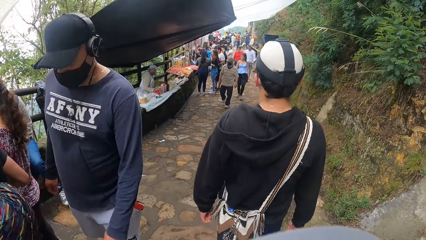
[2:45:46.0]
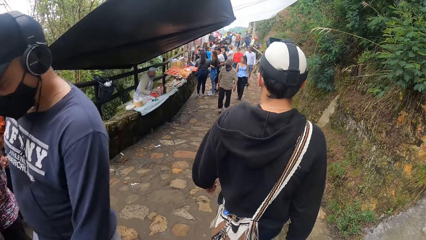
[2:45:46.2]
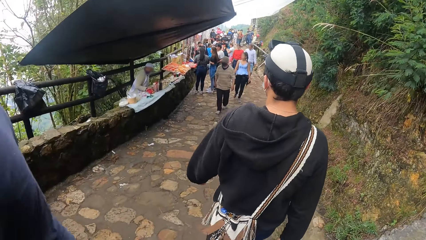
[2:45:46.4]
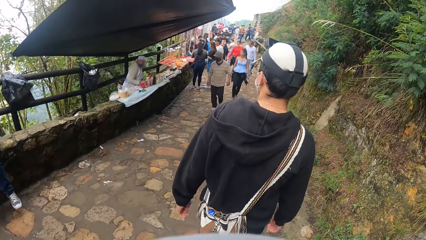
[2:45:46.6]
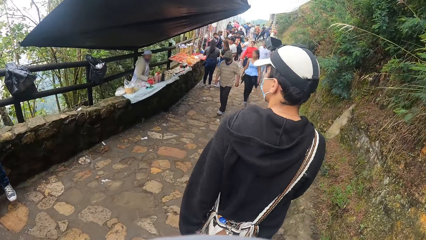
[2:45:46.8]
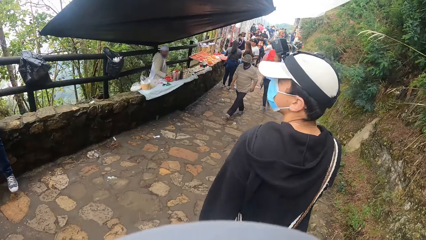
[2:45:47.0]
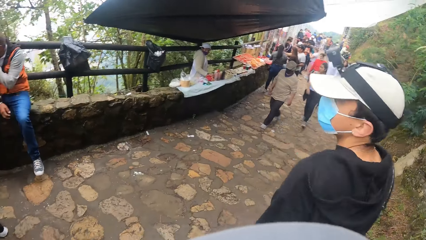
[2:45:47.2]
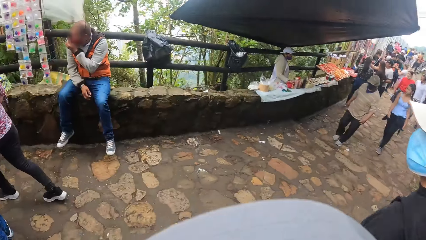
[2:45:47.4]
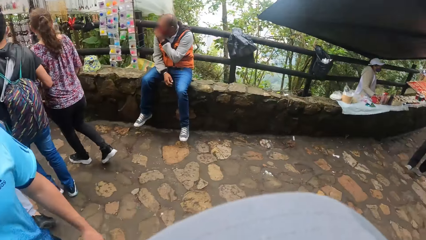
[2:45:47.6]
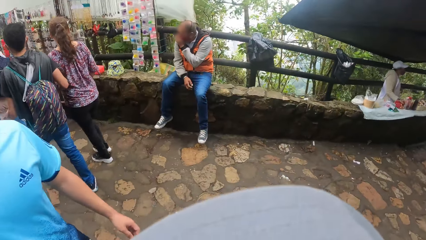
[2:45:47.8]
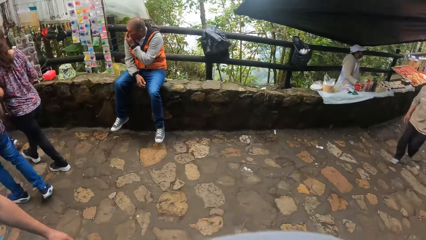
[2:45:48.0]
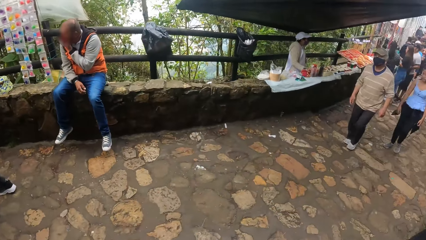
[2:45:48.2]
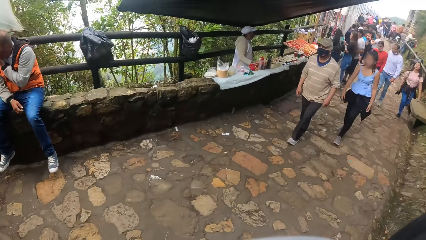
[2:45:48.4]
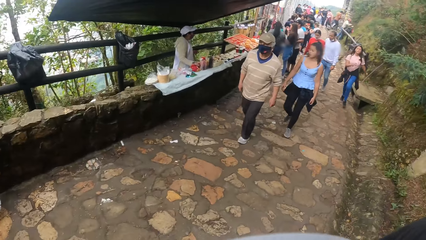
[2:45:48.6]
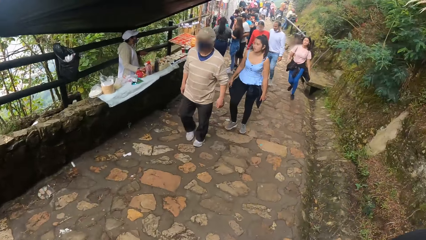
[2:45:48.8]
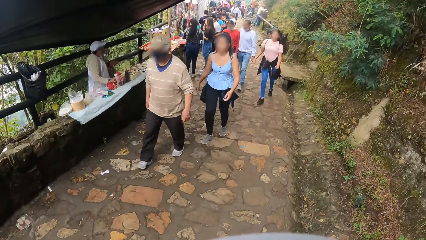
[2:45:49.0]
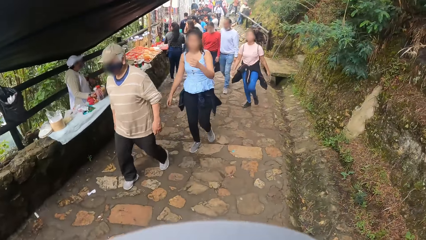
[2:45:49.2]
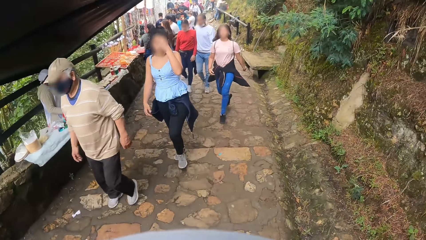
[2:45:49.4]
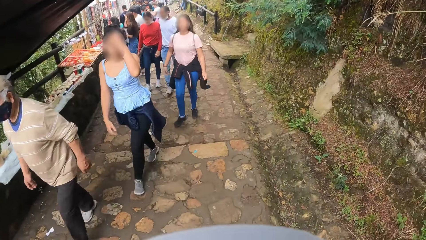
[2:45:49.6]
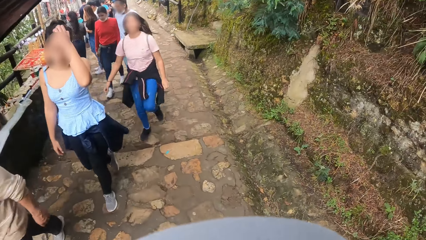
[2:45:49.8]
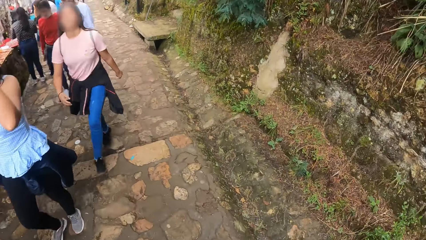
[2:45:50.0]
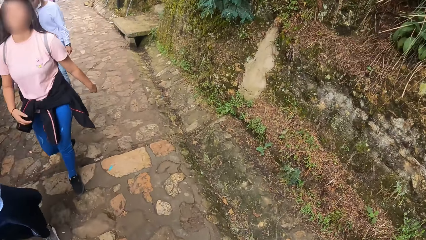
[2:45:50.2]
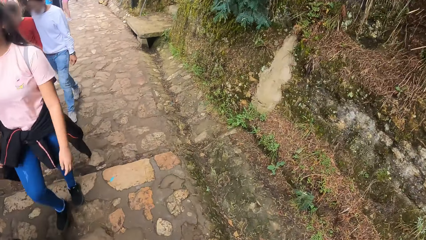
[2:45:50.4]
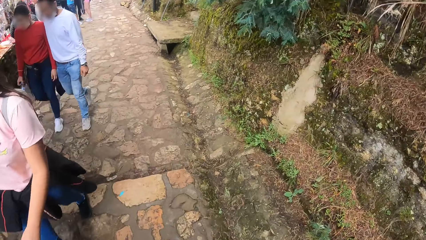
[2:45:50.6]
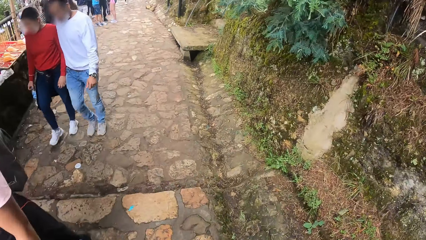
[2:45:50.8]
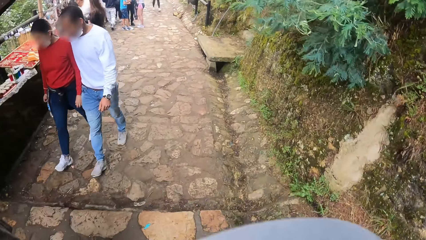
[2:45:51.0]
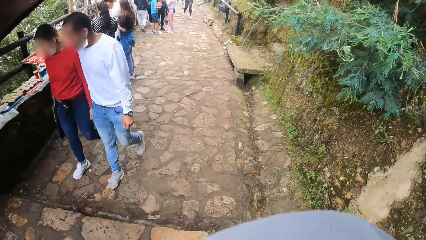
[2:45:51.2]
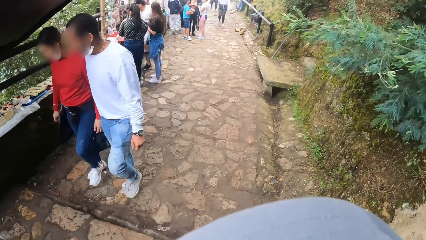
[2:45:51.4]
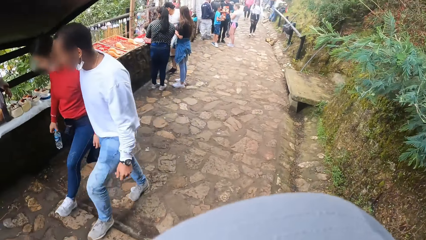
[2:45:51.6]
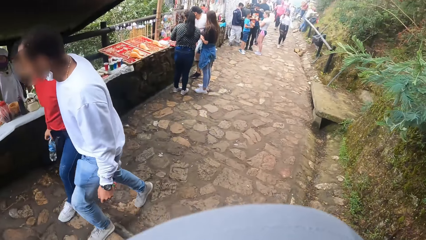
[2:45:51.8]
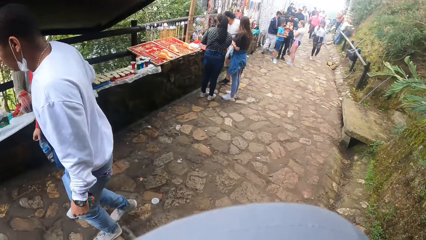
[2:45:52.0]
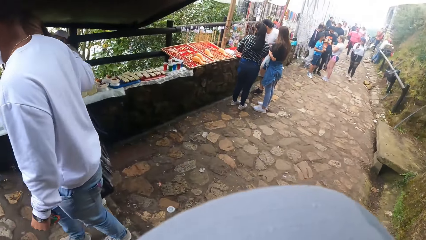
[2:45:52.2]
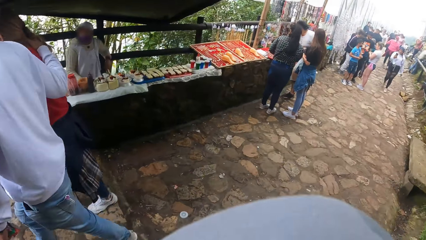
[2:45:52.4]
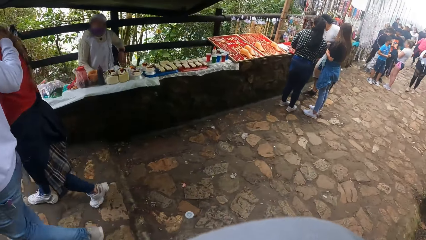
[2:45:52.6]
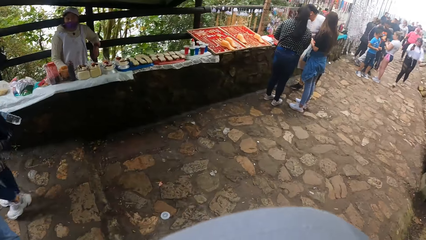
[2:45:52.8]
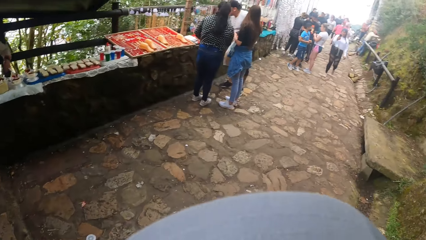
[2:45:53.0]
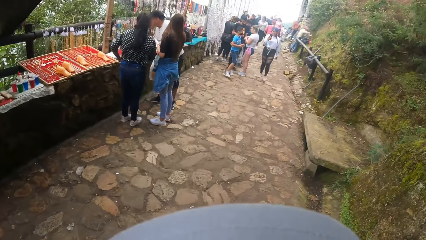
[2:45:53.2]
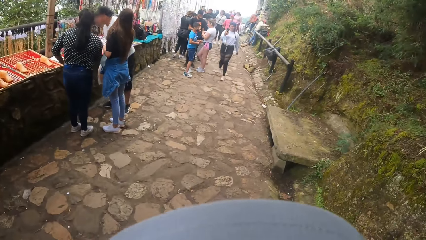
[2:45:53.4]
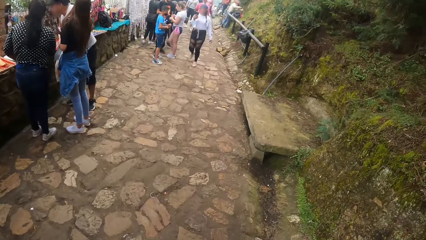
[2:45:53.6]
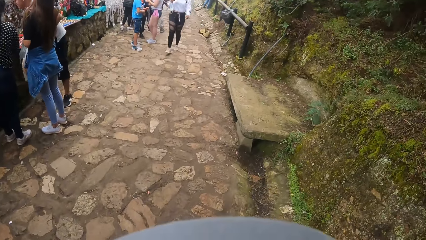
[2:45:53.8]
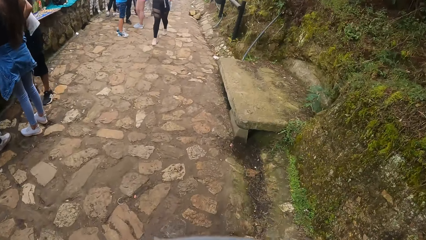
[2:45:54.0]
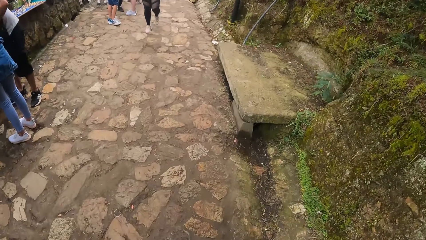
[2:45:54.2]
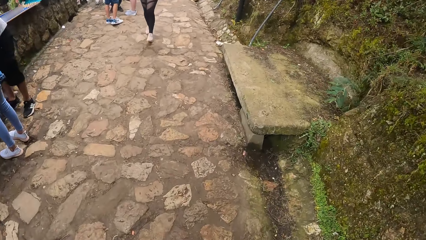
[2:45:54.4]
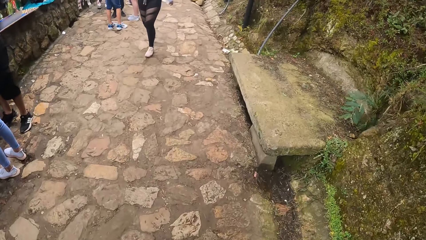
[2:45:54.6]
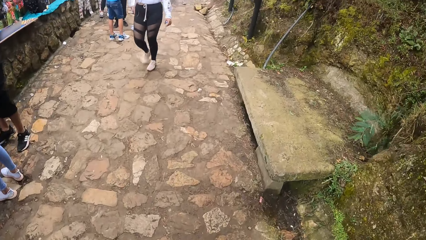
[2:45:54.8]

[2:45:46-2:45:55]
The man converses with the camera wearer. The camera wearer looks around the walkway. They walk in the walkway.

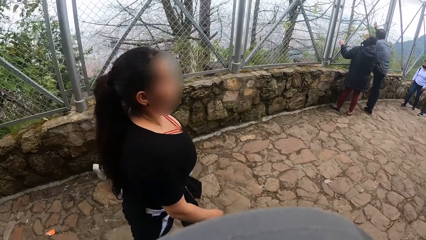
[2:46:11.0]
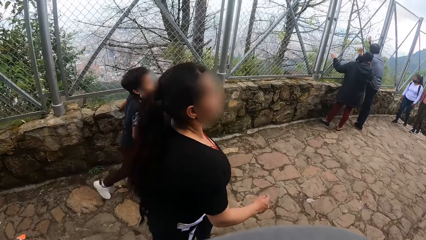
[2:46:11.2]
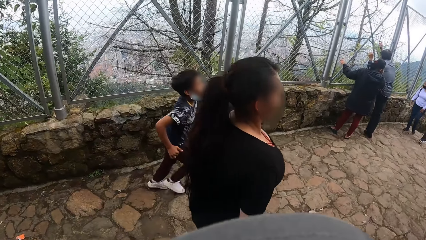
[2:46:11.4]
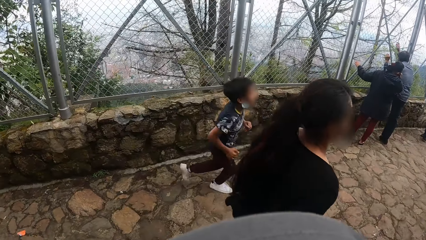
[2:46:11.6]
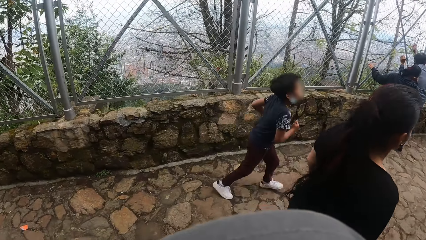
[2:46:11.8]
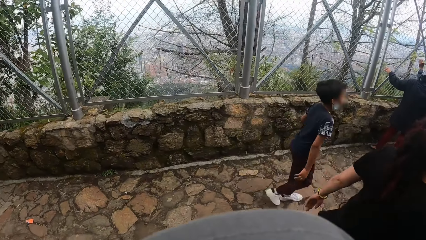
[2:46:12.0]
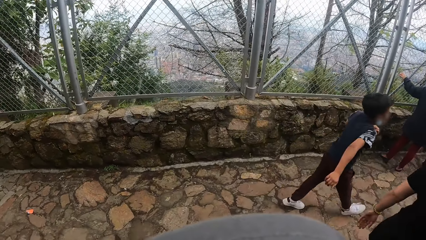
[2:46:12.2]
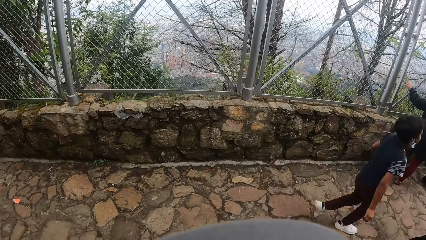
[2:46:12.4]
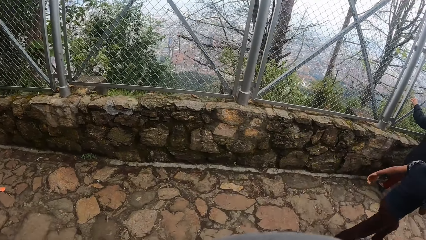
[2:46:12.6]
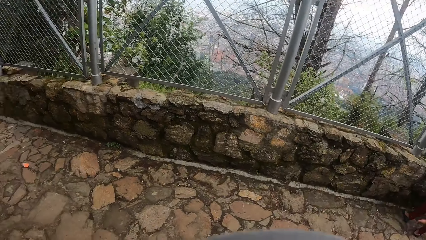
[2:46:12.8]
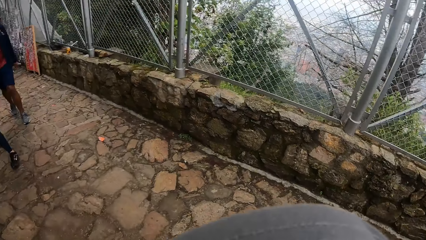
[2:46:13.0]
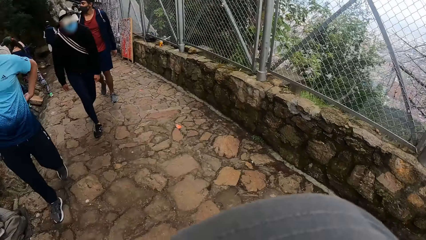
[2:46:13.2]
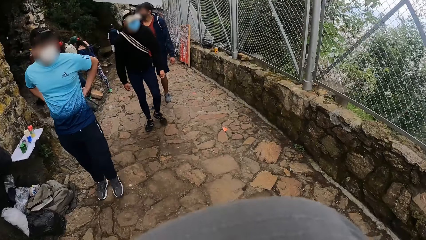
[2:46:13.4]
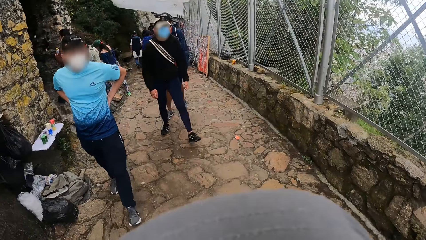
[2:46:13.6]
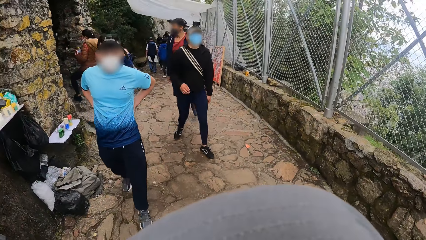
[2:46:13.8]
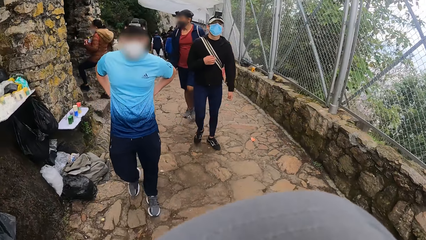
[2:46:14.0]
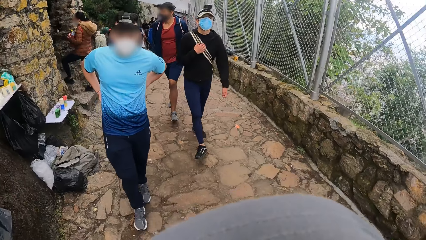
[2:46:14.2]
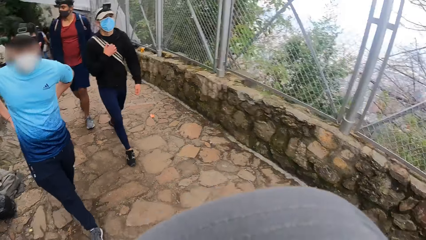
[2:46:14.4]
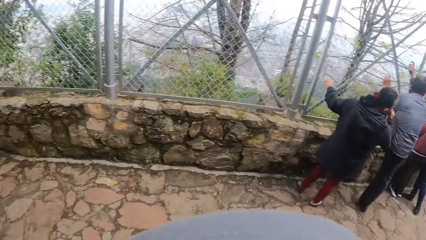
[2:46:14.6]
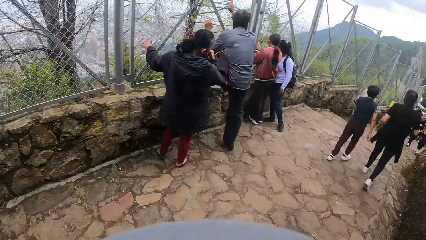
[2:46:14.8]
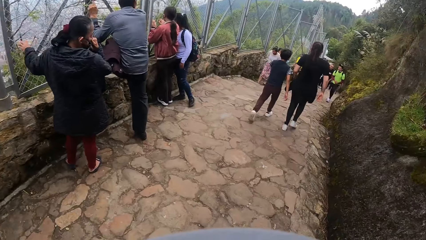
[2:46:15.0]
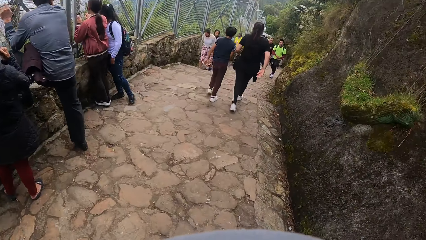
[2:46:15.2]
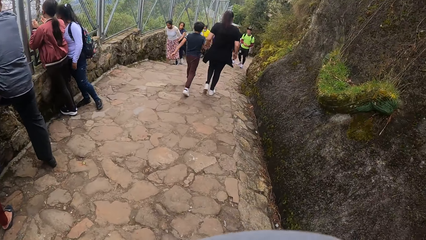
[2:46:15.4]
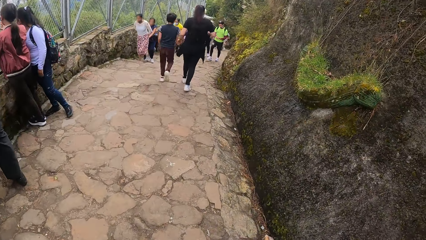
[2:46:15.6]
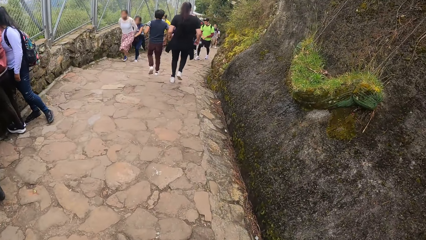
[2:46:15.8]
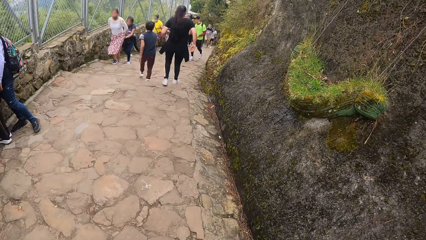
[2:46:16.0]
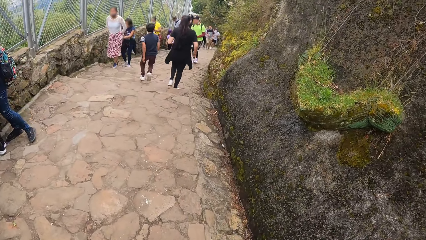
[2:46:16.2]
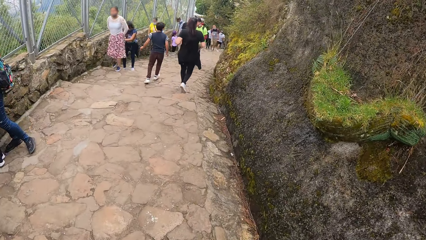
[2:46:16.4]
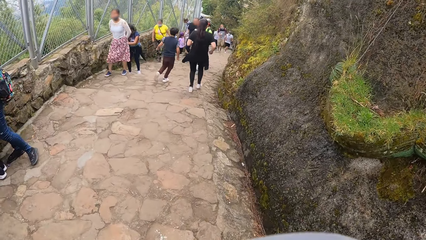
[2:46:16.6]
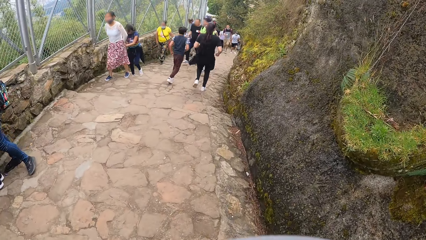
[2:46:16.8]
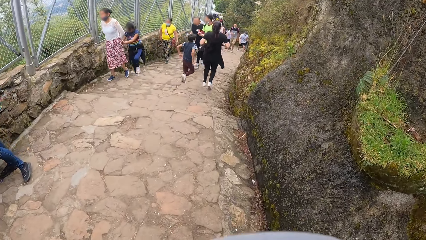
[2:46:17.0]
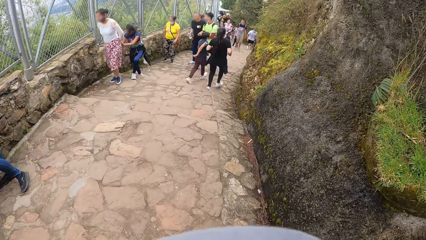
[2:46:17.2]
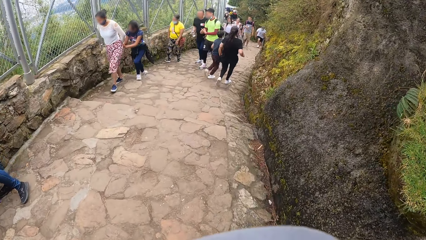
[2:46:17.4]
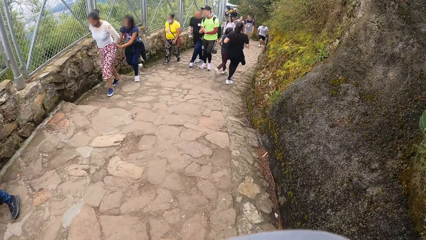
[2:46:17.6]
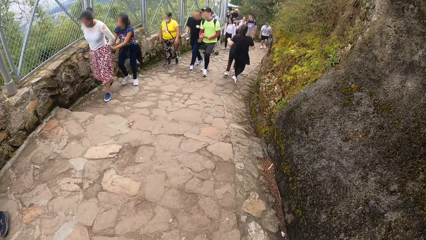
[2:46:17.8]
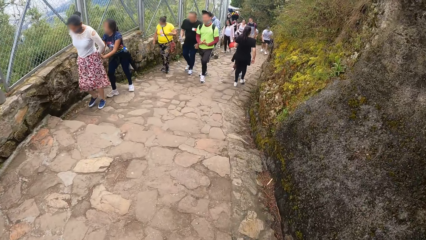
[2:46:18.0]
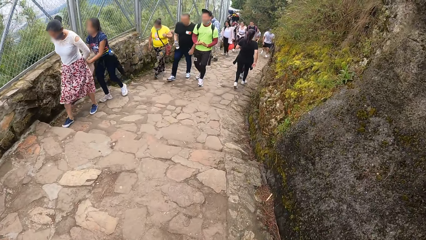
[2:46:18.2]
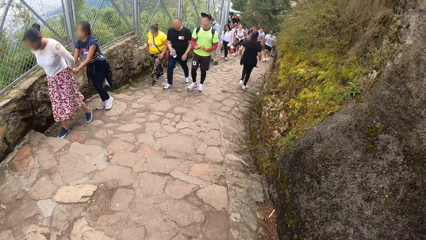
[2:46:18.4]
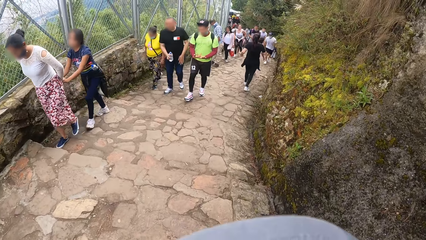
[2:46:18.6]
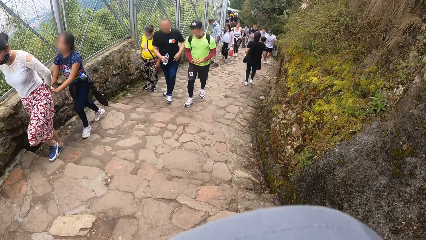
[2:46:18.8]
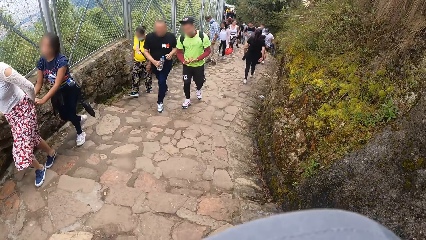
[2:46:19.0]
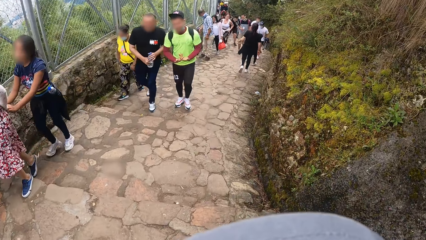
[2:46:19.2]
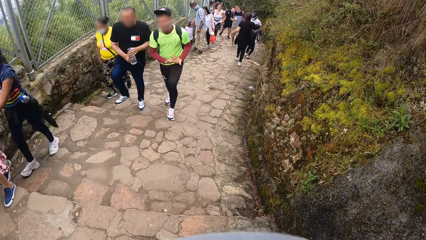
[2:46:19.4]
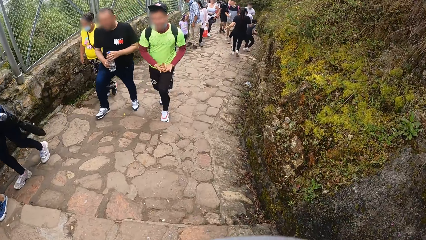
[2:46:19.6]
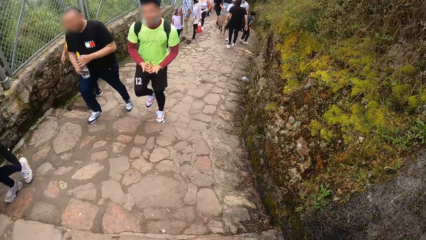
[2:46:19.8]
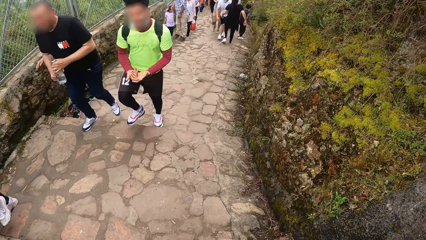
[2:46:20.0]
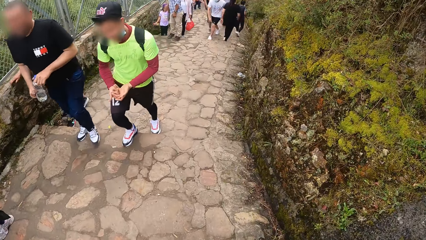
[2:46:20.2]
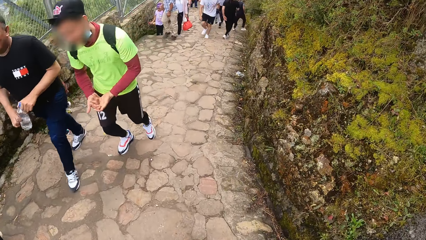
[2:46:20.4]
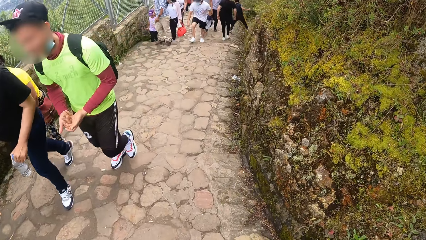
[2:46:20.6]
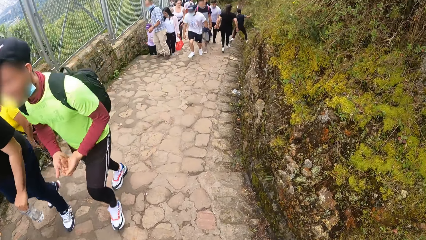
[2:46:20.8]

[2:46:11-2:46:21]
The camera wearer stares at the fence. They look around the walkway. They walk in the walkway.
